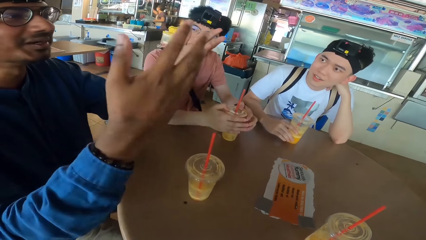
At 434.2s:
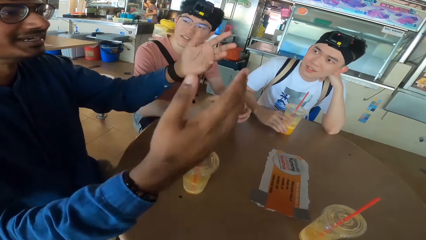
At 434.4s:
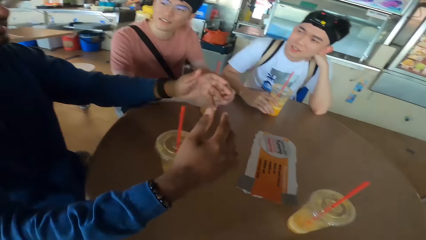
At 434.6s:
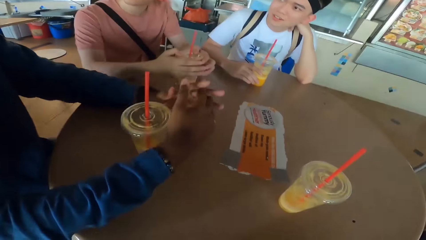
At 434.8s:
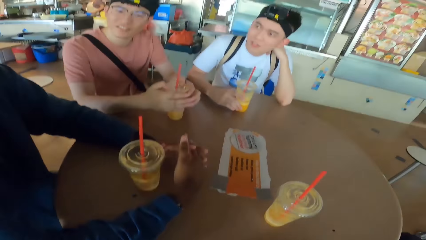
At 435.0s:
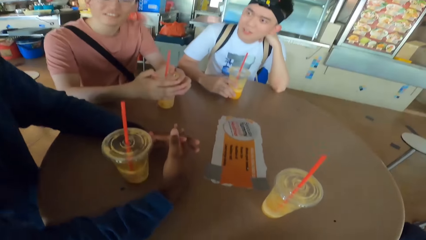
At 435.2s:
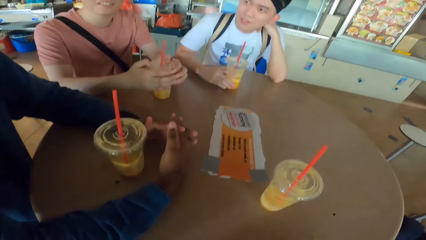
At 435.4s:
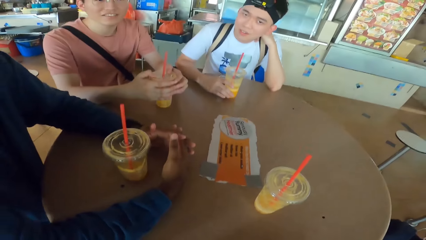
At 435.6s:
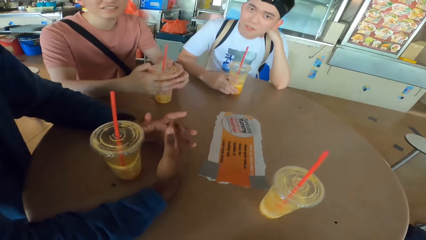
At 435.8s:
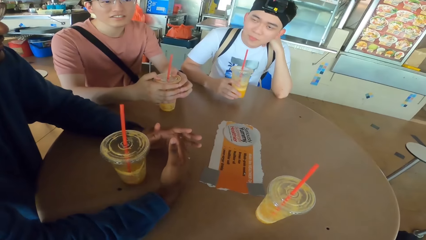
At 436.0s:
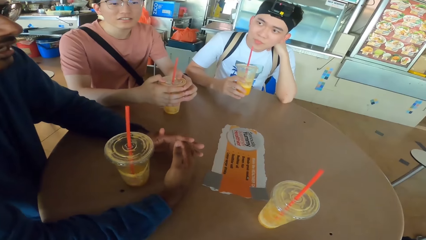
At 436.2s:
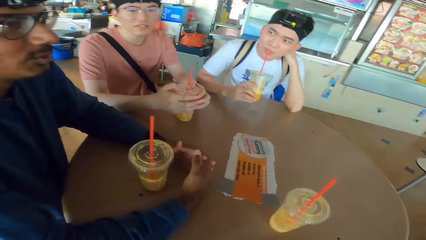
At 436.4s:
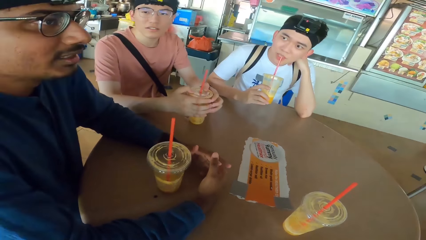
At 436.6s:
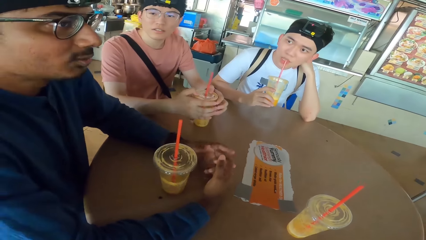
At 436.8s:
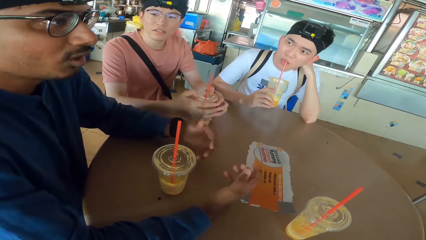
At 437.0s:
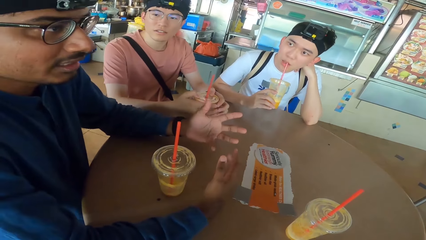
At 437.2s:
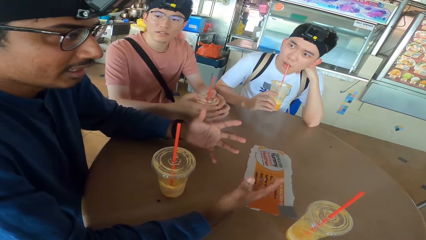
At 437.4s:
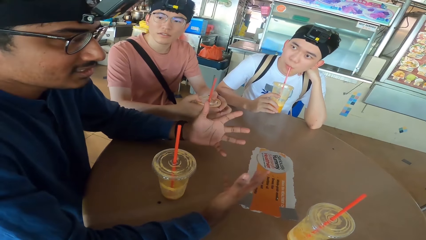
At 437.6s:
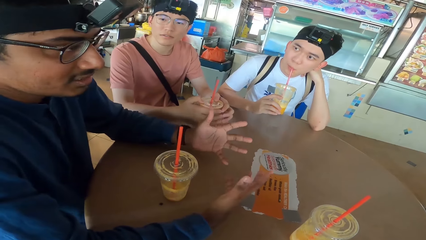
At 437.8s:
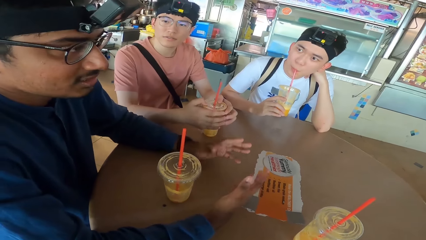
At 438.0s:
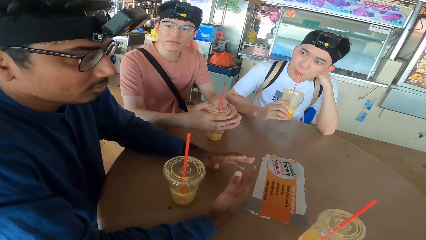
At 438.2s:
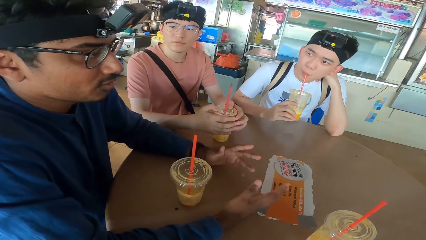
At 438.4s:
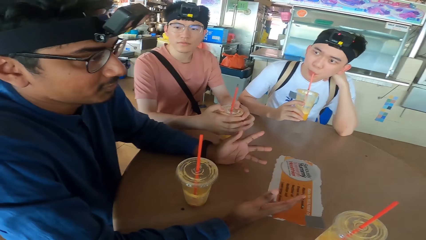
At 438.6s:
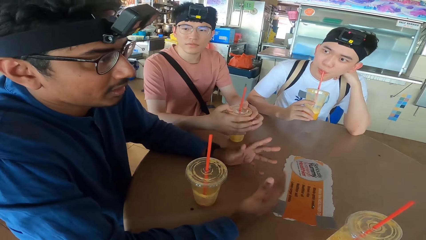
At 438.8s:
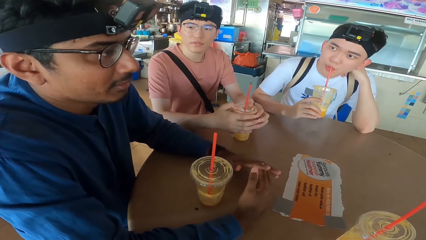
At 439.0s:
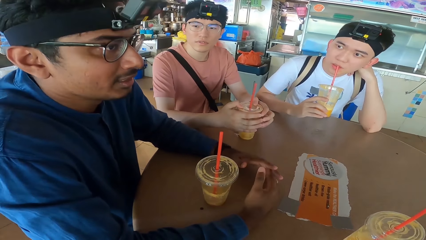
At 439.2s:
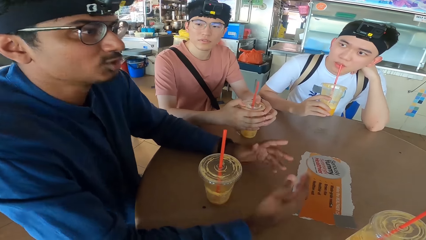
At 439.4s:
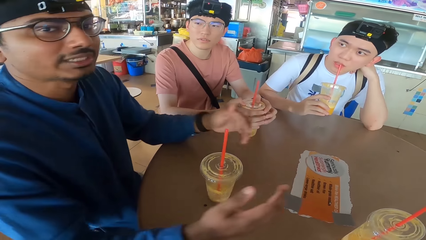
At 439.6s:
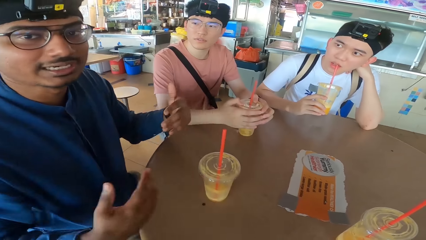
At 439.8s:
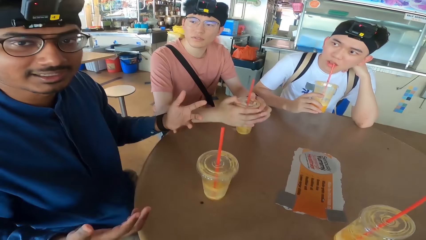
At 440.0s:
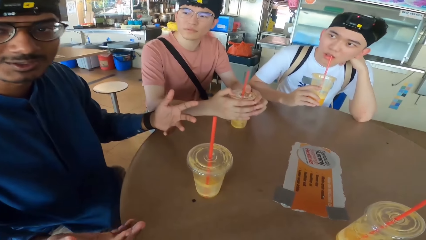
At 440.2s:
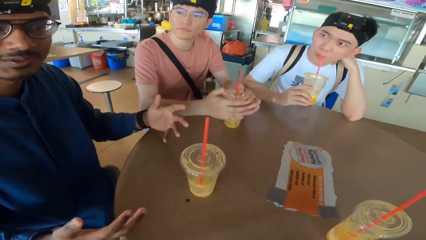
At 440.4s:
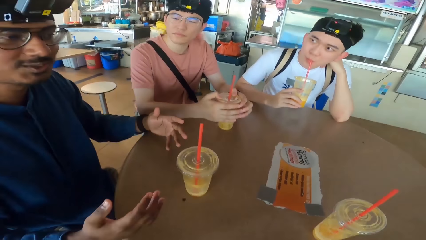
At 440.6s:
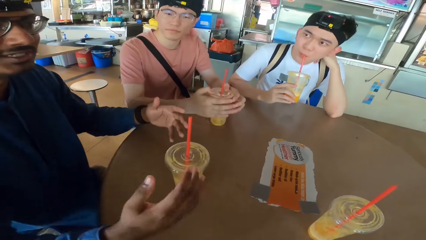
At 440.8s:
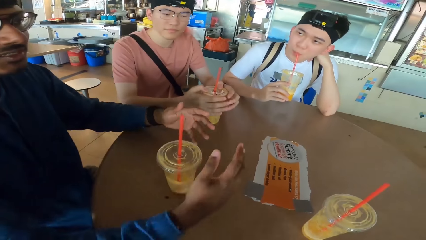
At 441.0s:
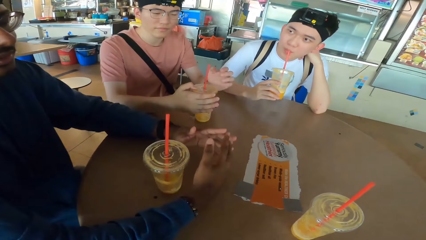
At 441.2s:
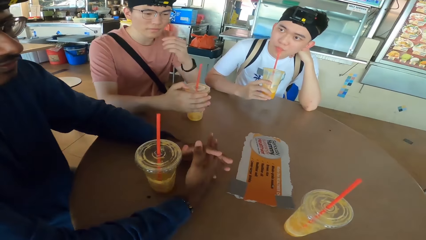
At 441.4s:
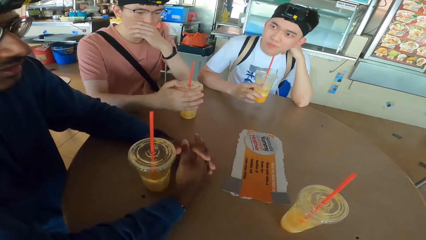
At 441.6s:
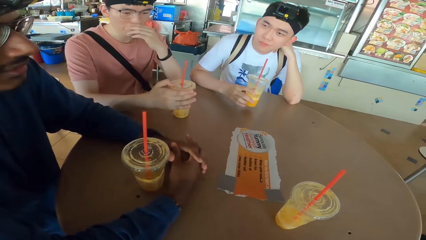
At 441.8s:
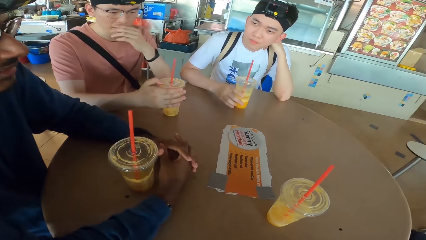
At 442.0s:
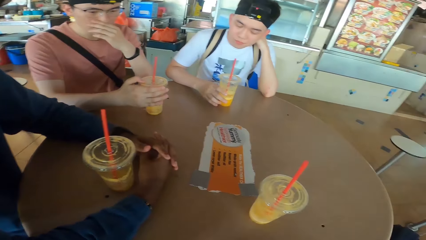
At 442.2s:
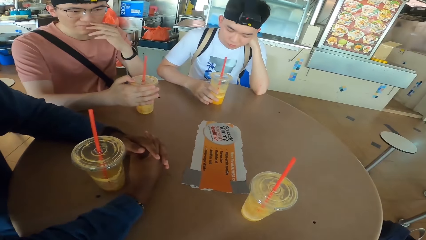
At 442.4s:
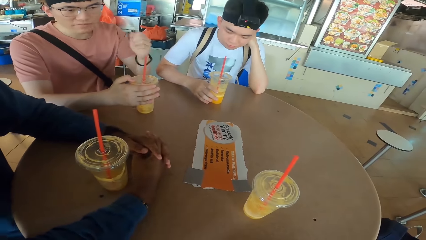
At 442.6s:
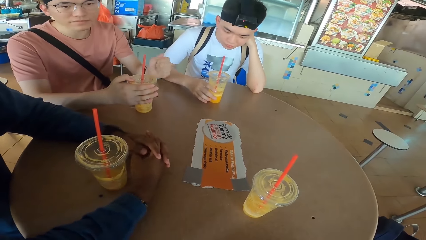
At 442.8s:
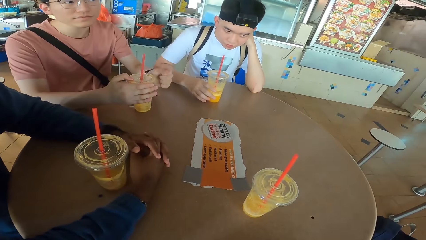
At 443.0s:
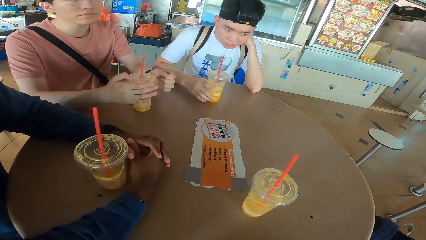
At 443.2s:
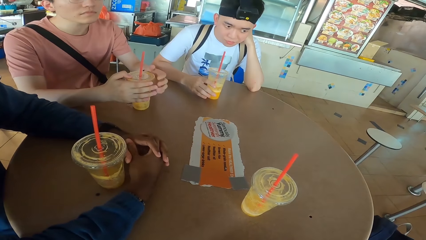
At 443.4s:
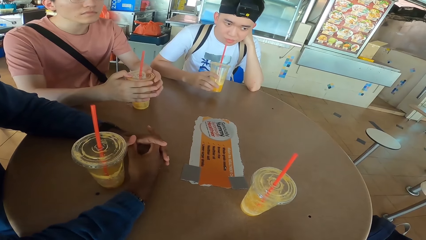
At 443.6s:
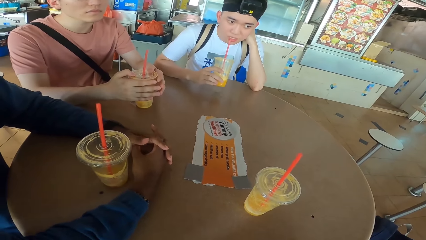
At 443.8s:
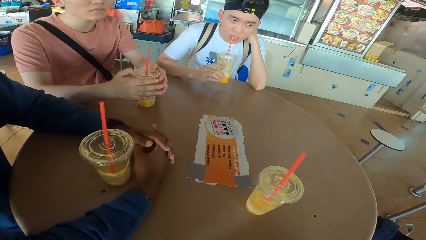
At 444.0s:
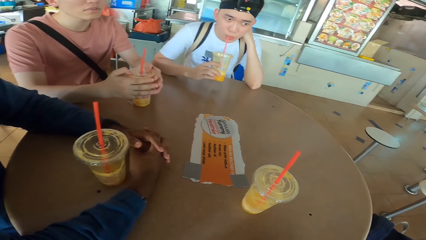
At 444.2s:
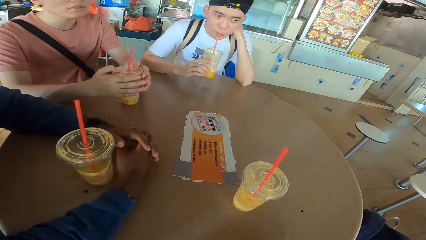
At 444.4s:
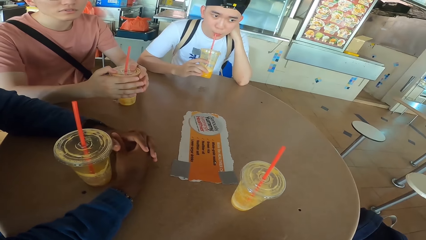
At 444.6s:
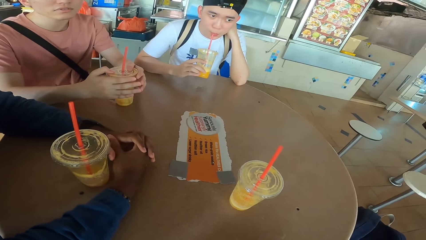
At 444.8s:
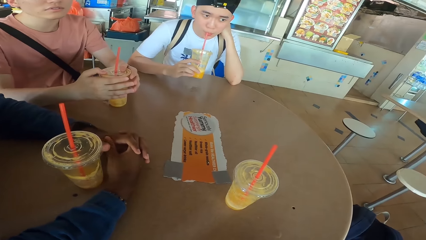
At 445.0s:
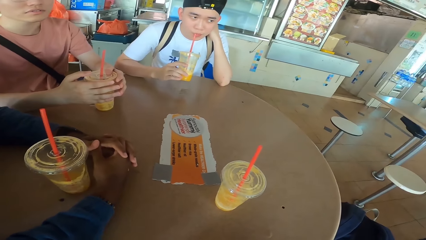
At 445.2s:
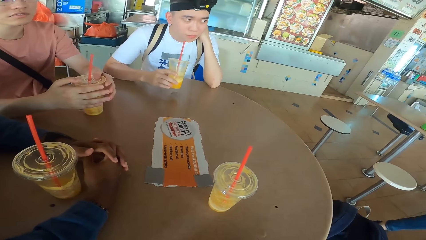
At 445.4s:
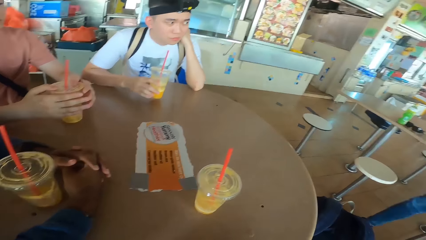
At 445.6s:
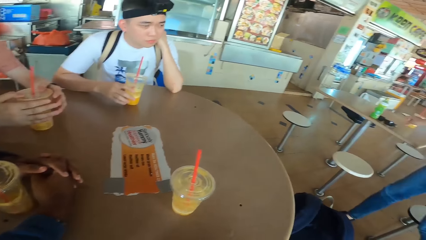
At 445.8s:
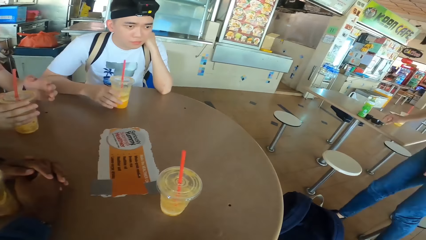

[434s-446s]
A man sips his drink or smoothie. Another man puts the hands on the table, moves the hands, and puts the hands on the table. A third man touches his nose. The first man puts the smoothie on the table. The first man sips the smoothie. Another person stands in the room. The first man puts the smoothie on the table.
